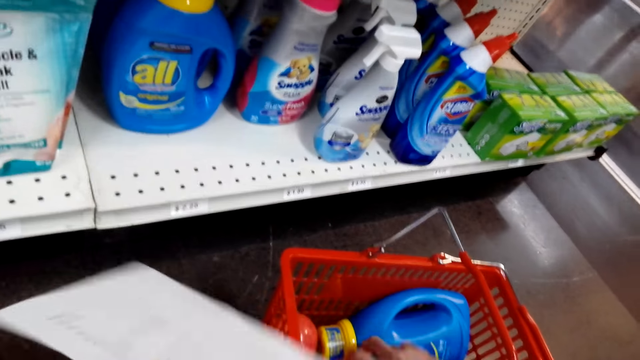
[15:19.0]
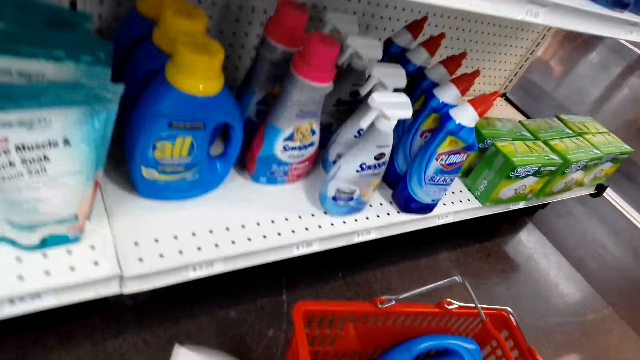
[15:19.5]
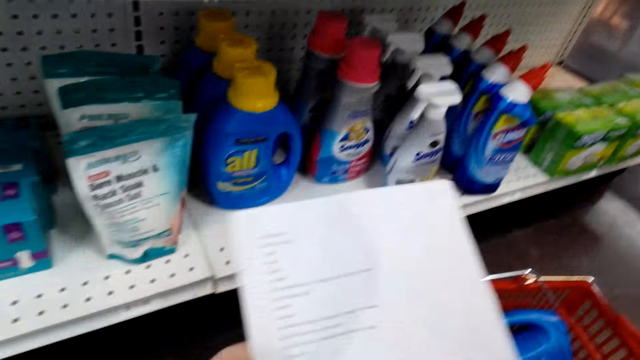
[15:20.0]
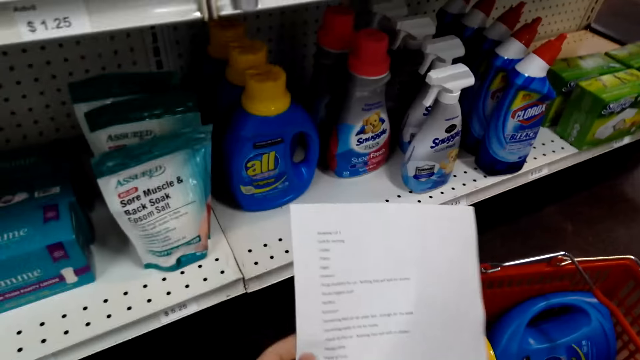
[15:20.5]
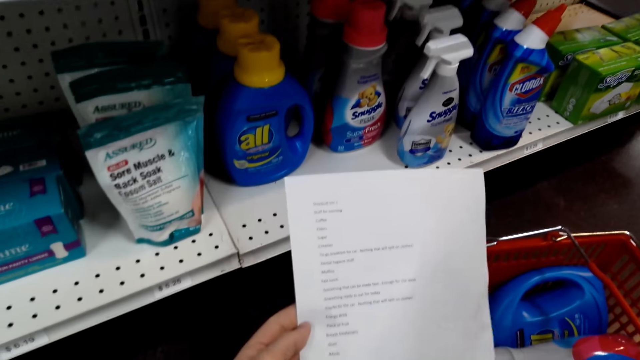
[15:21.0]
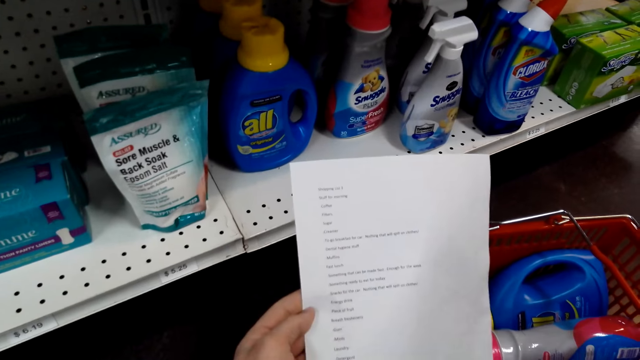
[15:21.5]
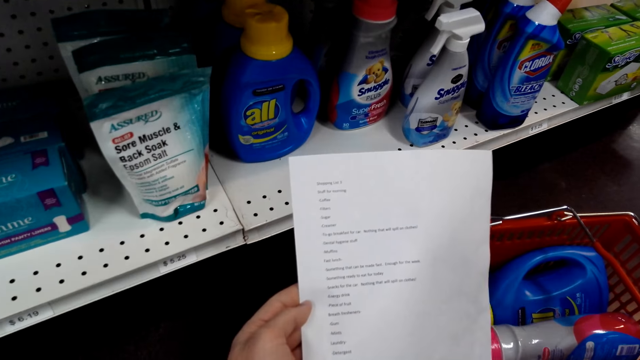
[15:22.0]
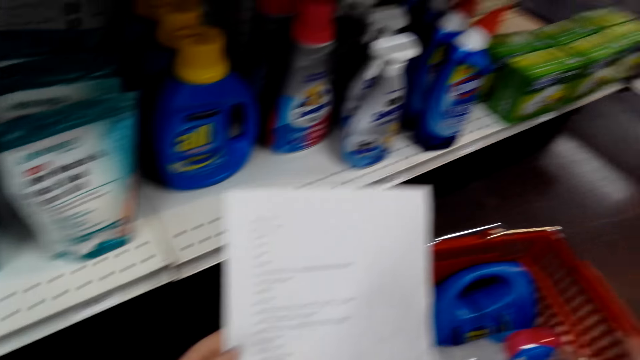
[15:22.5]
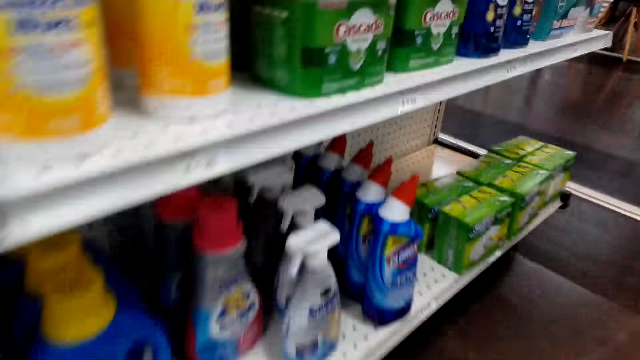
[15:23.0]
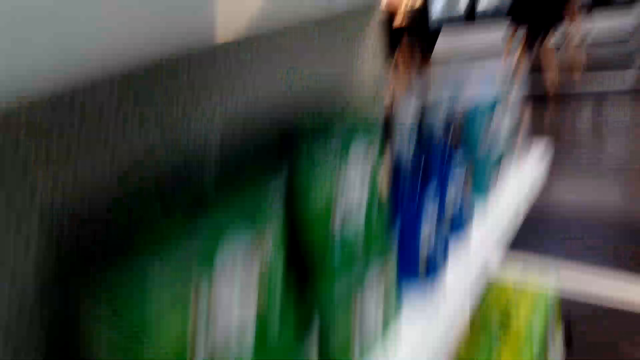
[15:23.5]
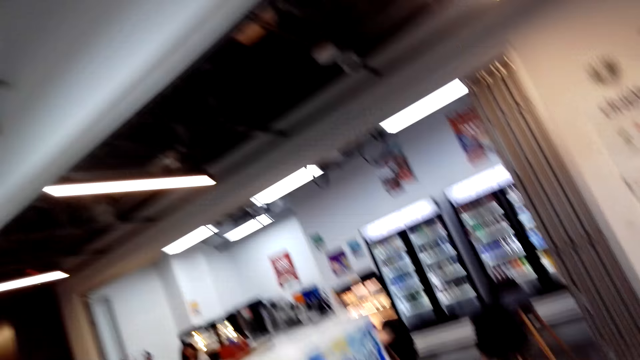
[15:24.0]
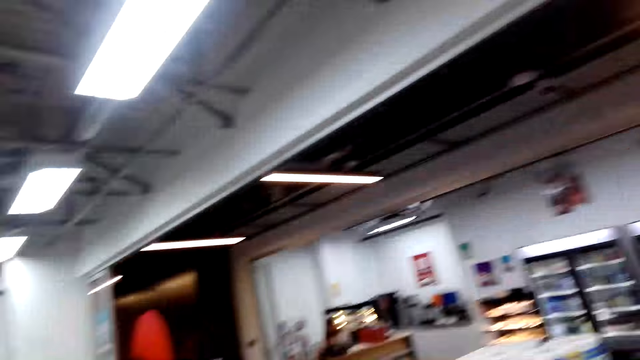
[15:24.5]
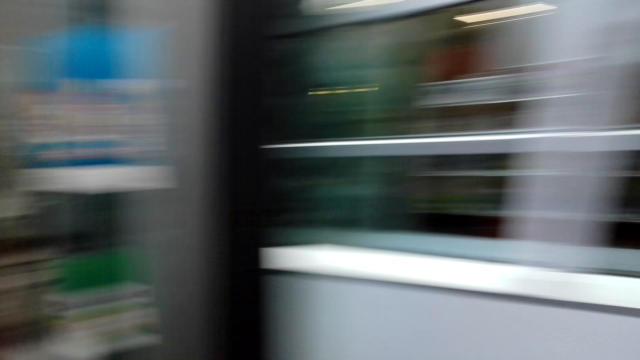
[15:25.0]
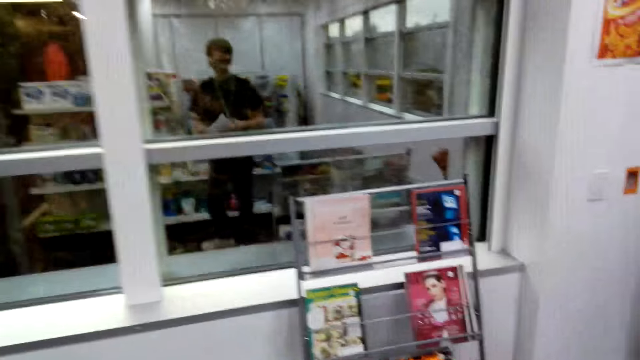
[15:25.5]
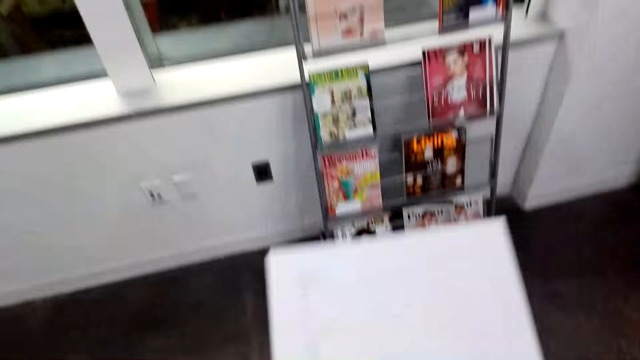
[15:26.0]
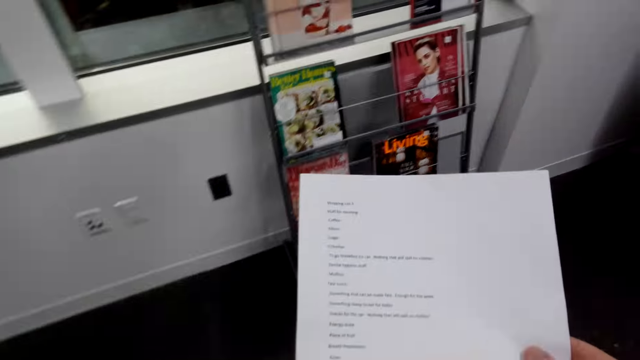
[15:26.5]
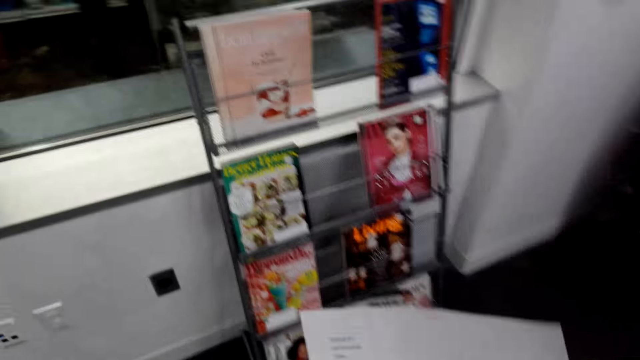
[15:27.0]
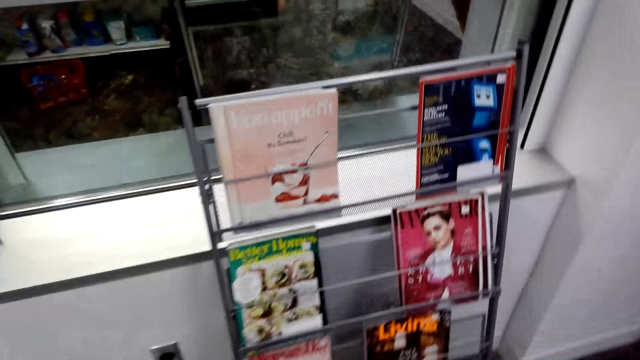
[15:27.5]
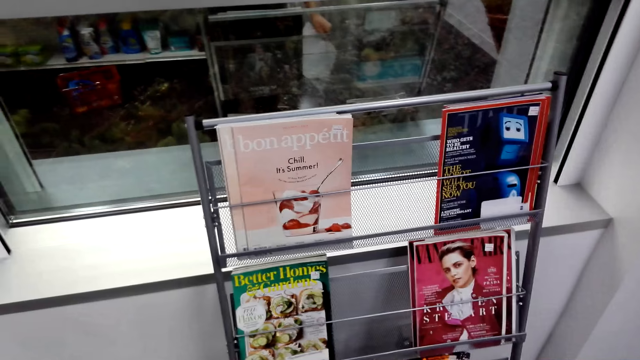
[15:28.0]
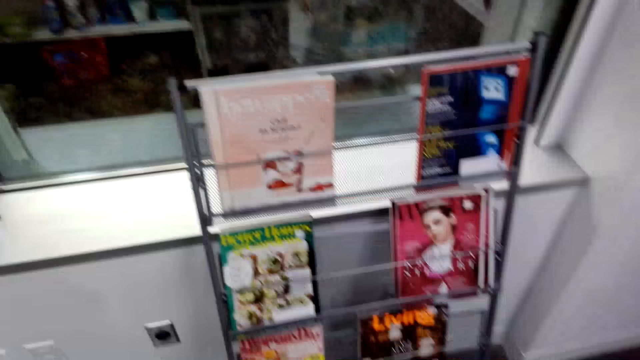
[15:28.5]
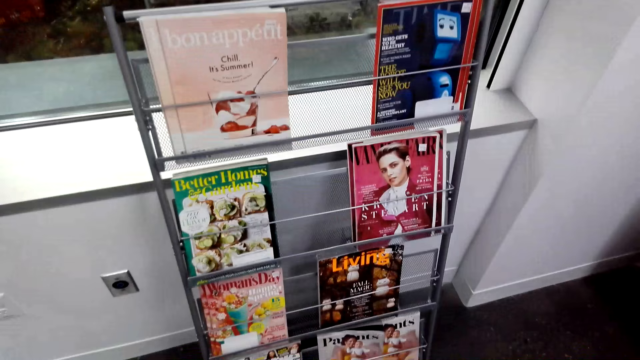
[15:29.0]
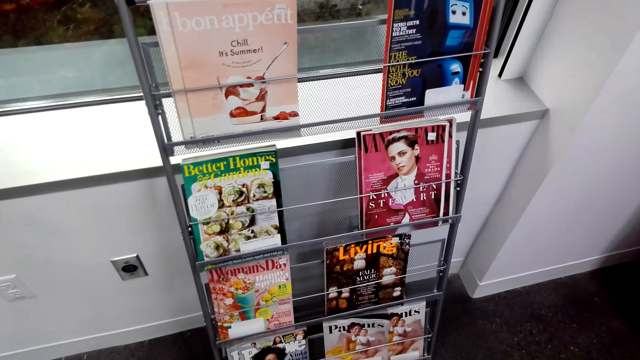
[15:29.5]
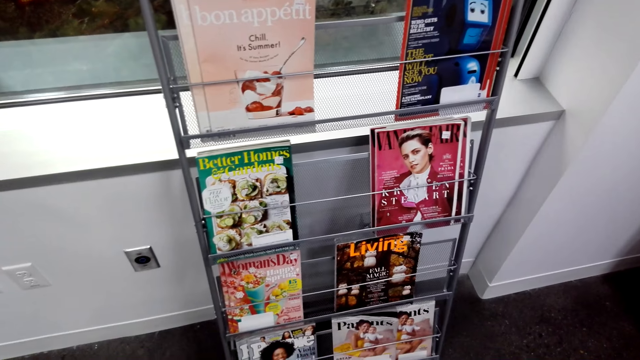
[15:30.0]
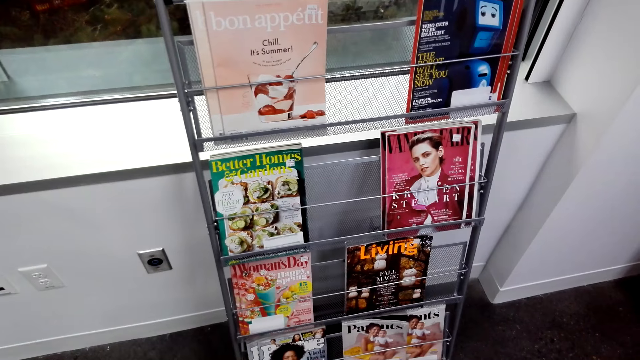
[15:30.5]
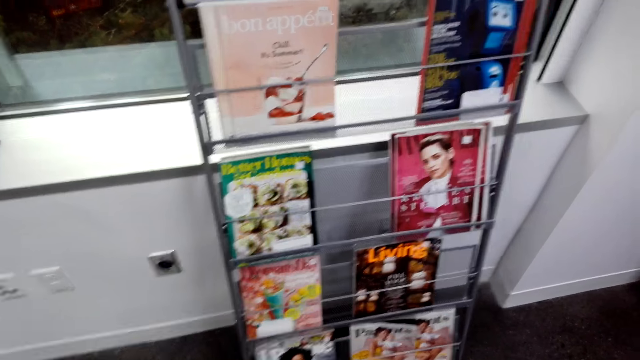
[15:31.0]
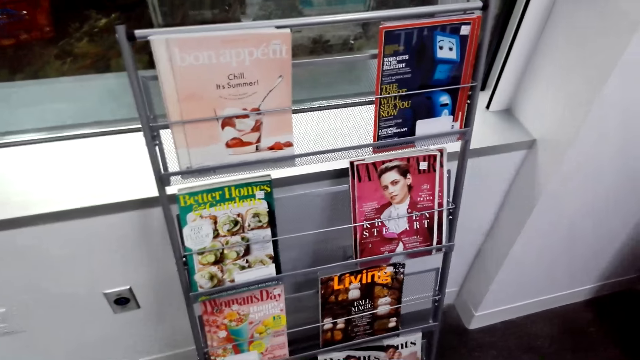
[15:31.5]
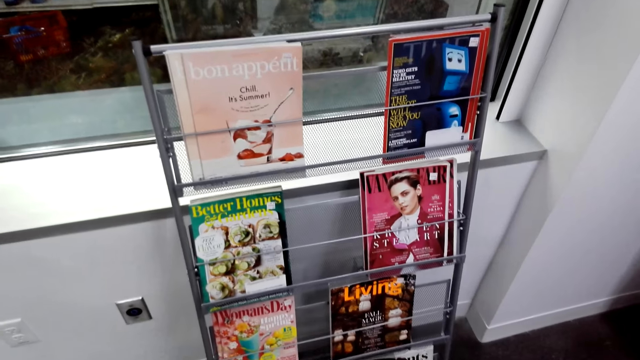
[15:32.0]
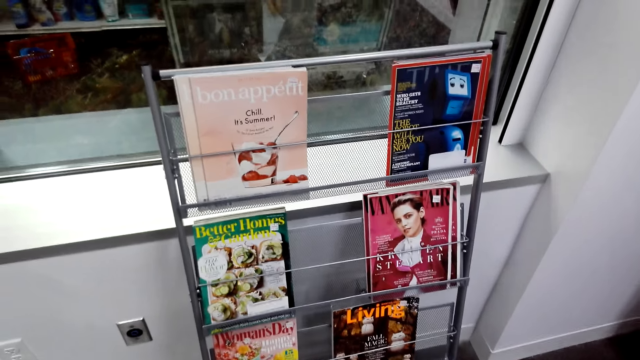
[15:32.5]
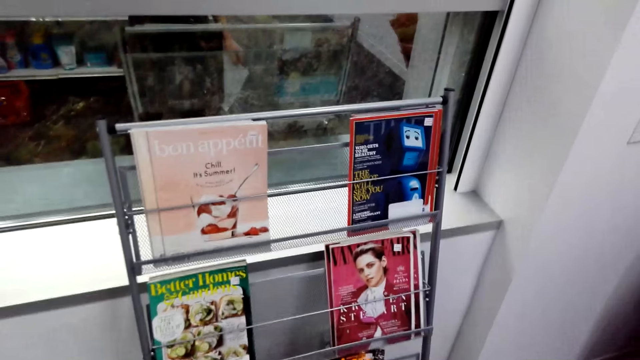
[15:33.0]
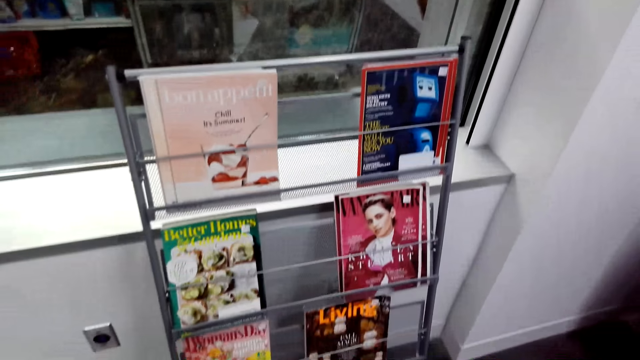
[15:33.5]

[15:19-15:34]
The camera wearer reads the shopping list. They stand up and look around. They turn around. They read the shopping list again. They gaze at the magazines on the rack.

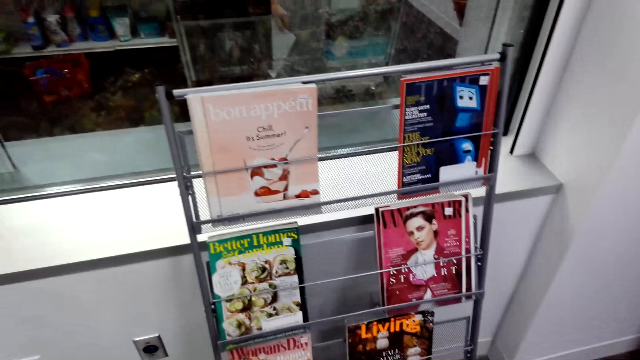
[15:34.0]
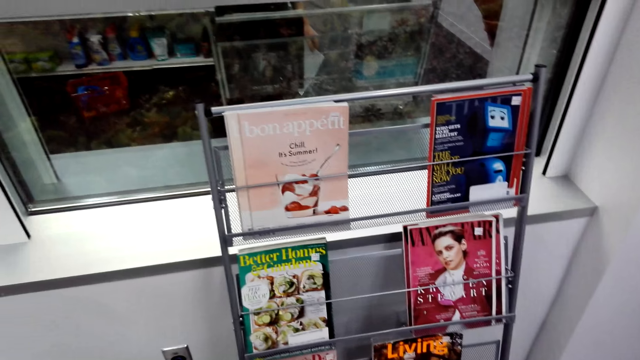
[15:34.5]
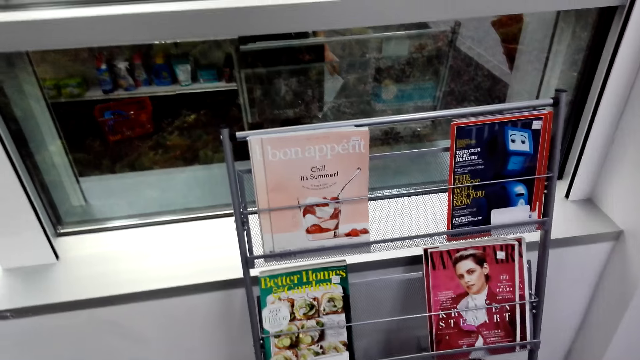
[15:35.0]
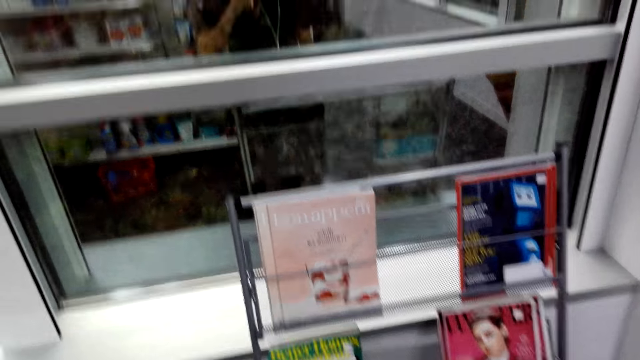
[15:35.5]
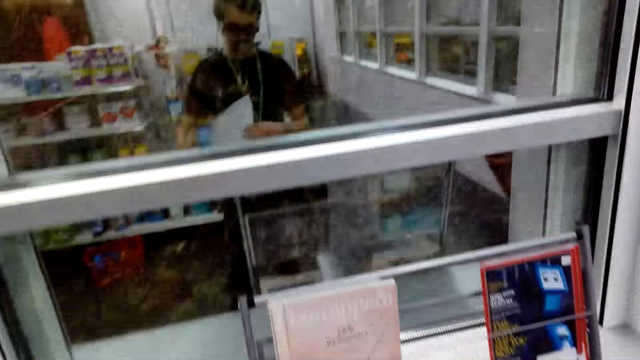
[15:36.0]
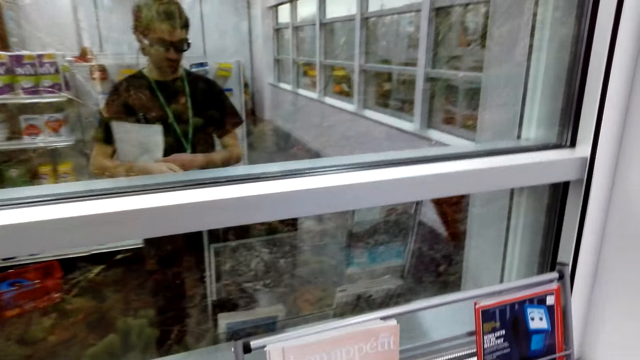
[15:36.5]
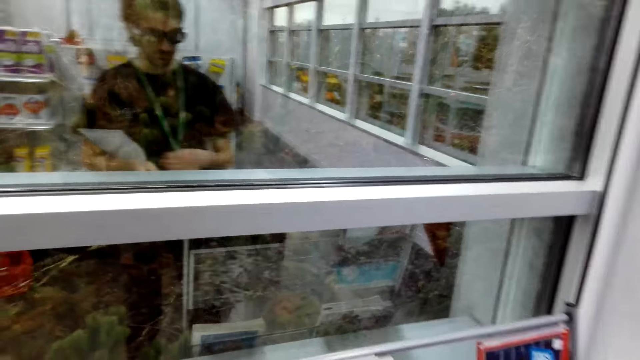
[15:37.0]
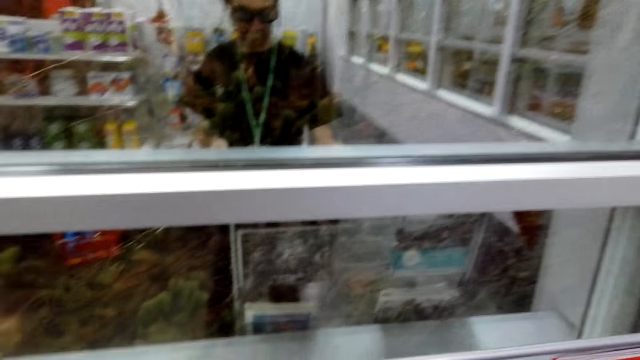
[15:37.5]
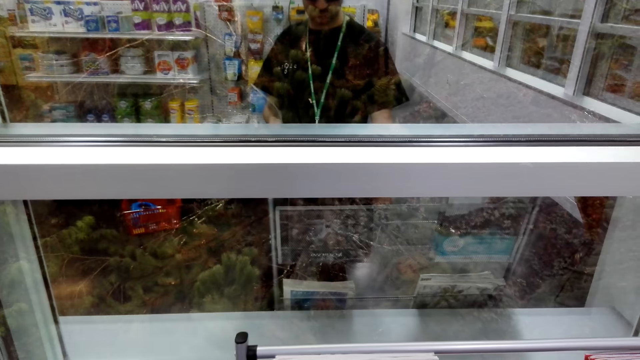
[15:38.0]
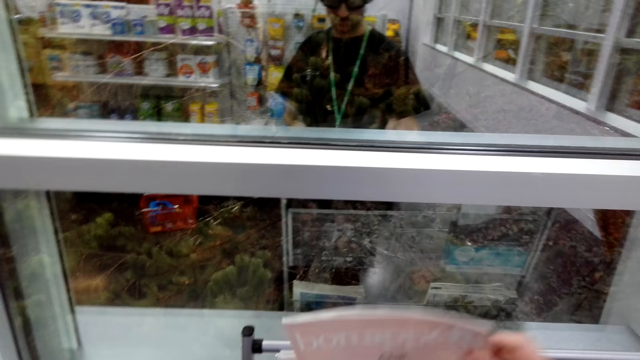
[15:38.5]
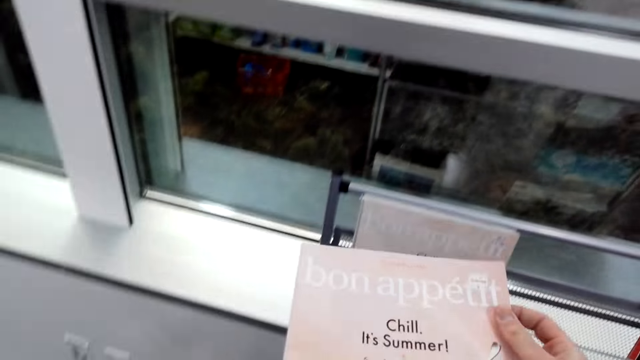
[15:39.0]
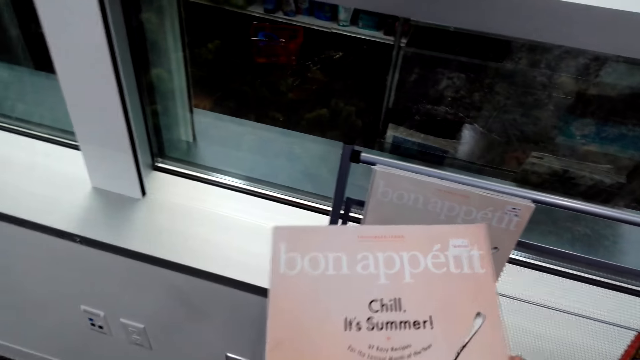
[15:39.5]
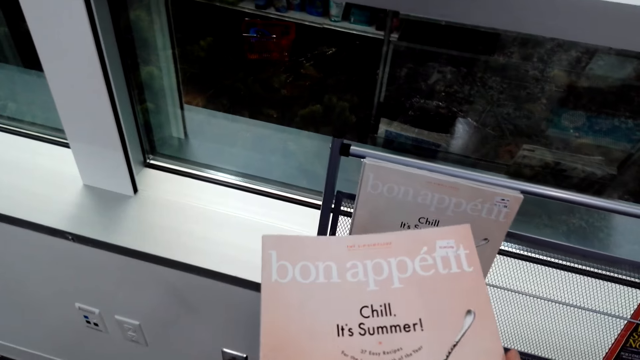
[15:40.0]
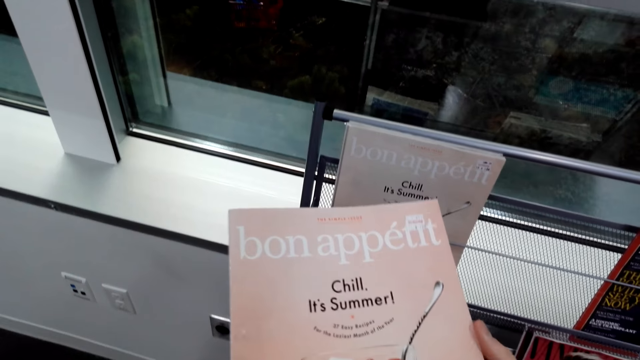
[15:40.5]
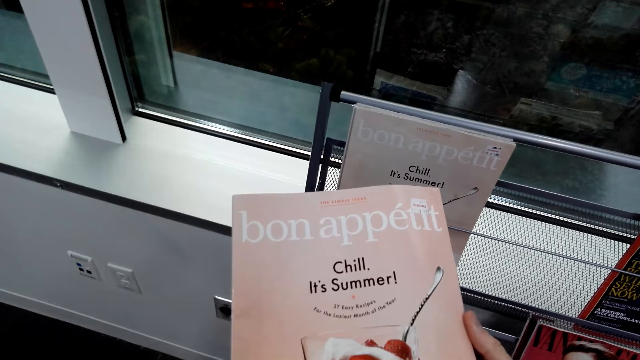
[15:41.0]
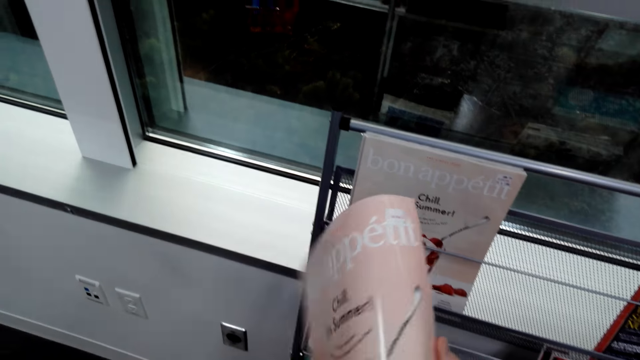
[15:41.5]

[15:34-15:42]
The camera wearer puts the printed paper on the arm. They grab a magazine. They read the health magazine cover.
